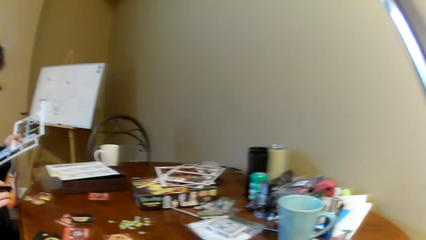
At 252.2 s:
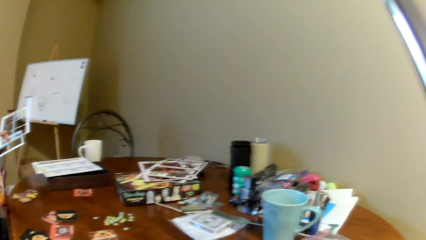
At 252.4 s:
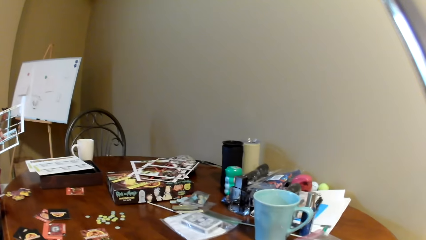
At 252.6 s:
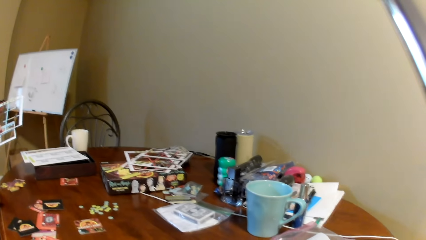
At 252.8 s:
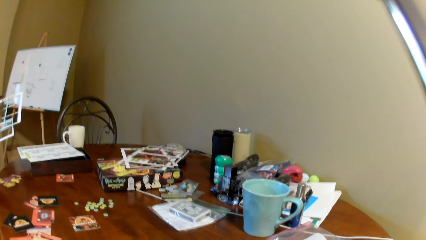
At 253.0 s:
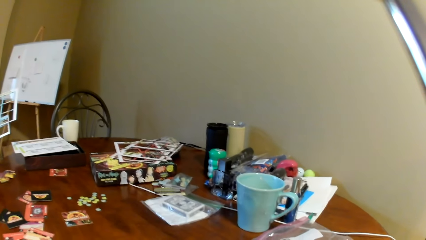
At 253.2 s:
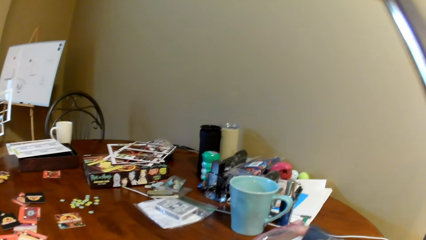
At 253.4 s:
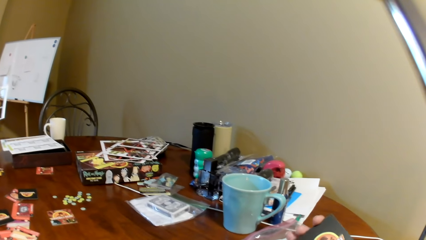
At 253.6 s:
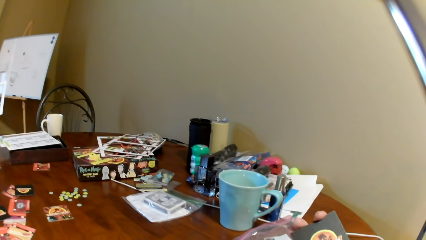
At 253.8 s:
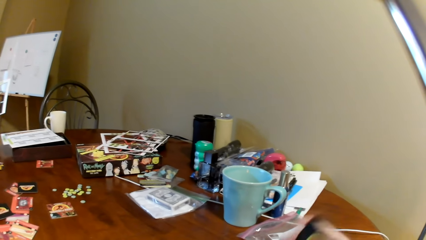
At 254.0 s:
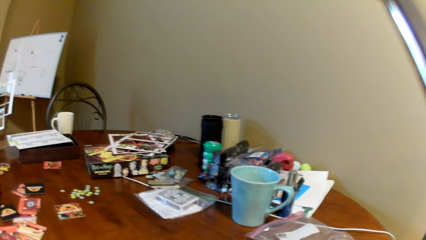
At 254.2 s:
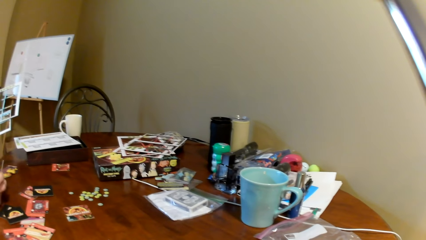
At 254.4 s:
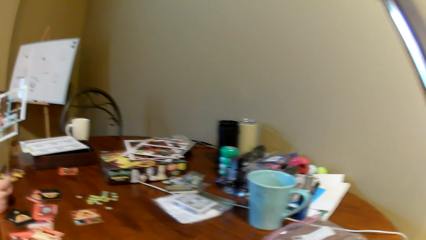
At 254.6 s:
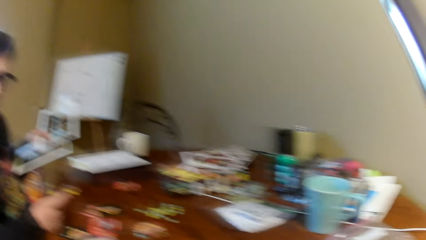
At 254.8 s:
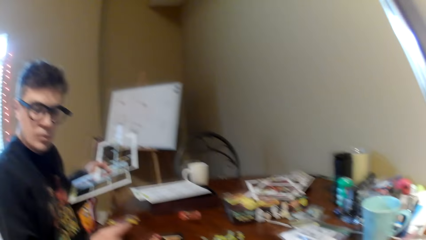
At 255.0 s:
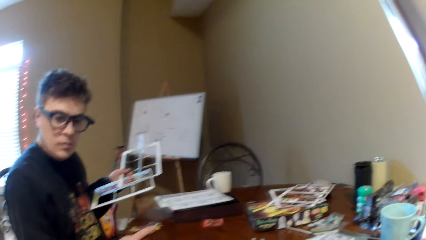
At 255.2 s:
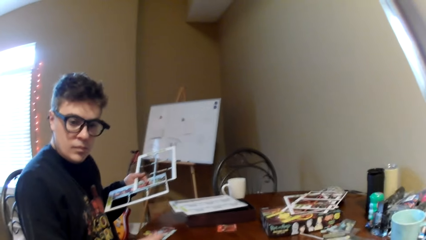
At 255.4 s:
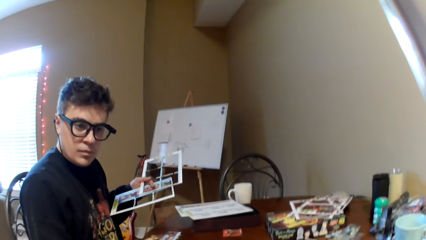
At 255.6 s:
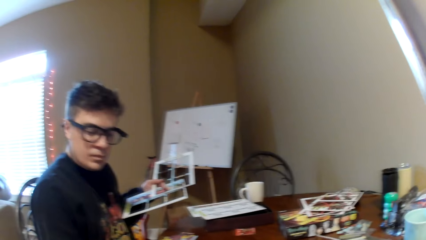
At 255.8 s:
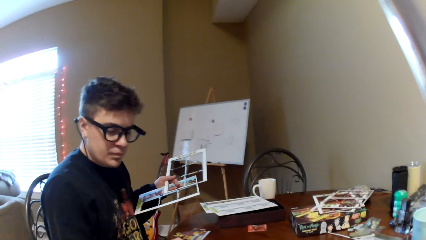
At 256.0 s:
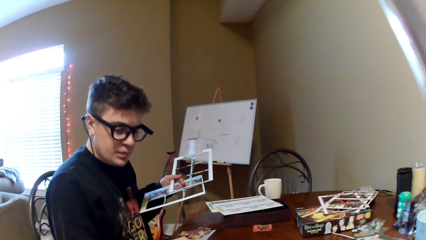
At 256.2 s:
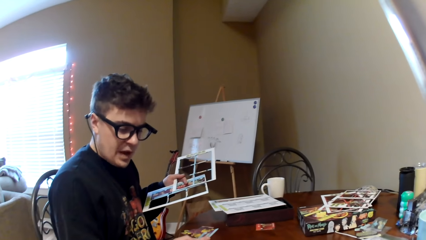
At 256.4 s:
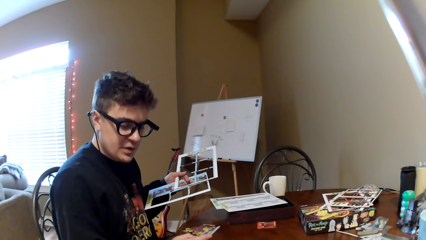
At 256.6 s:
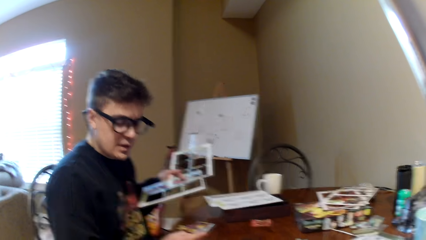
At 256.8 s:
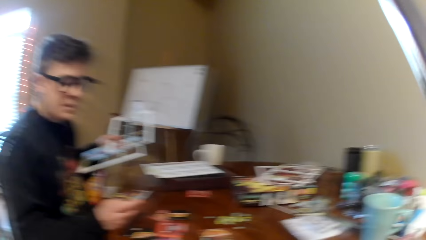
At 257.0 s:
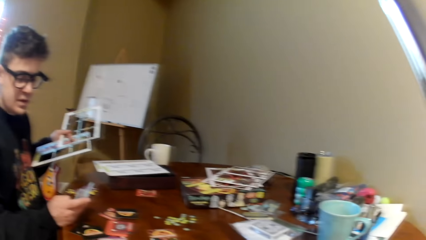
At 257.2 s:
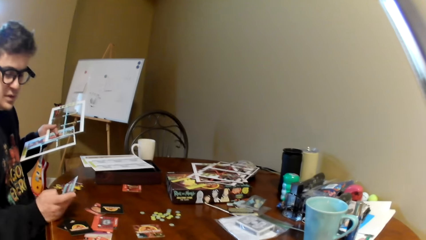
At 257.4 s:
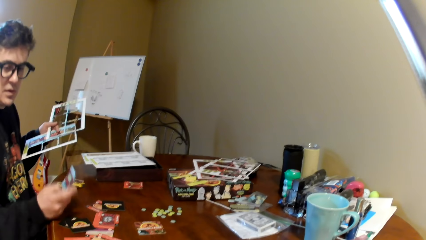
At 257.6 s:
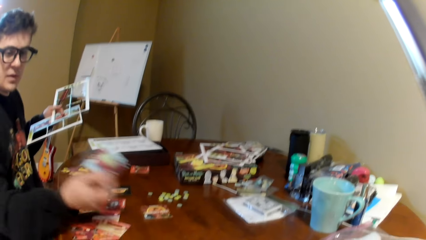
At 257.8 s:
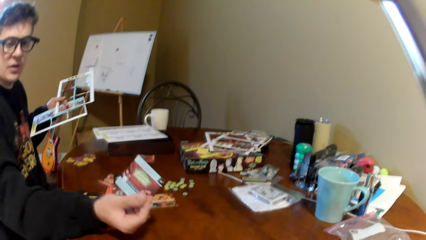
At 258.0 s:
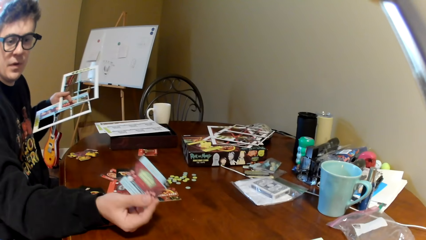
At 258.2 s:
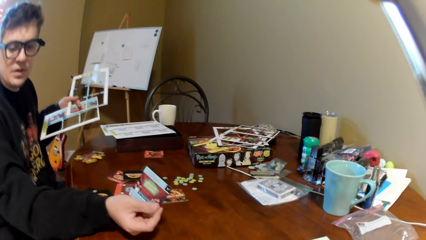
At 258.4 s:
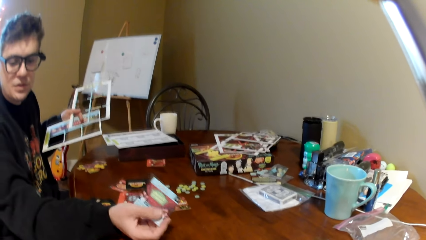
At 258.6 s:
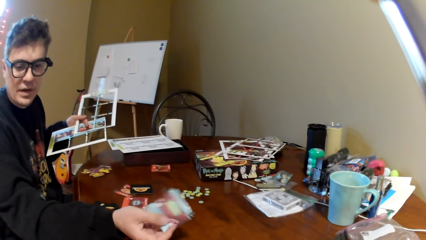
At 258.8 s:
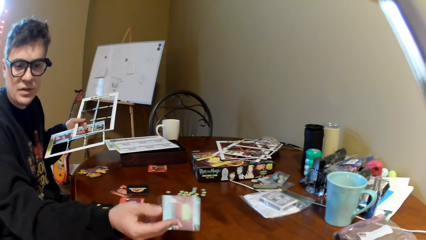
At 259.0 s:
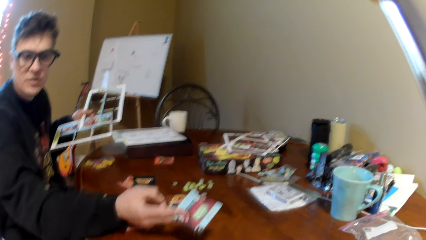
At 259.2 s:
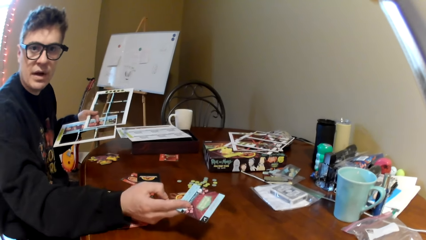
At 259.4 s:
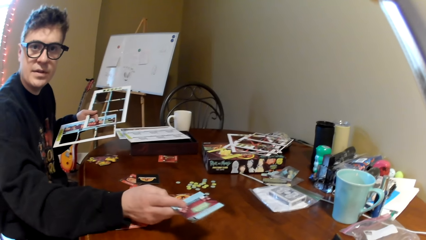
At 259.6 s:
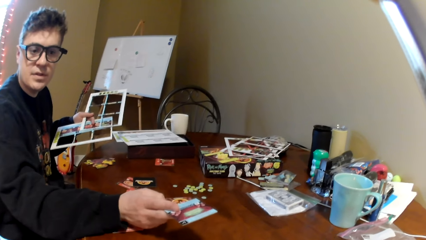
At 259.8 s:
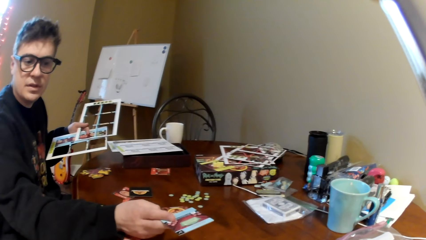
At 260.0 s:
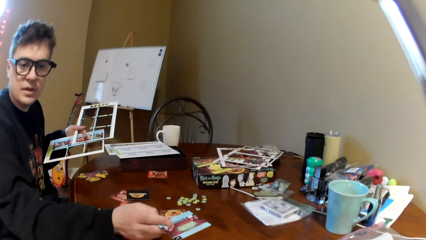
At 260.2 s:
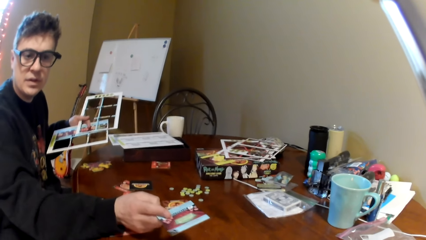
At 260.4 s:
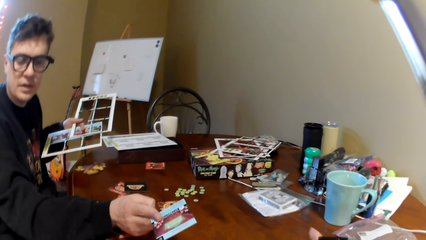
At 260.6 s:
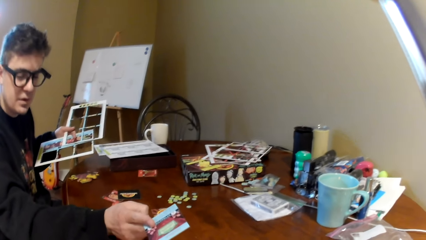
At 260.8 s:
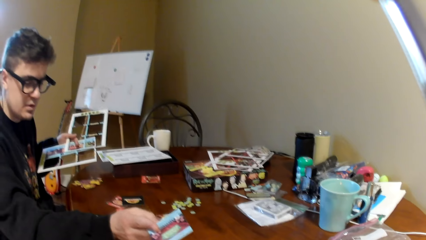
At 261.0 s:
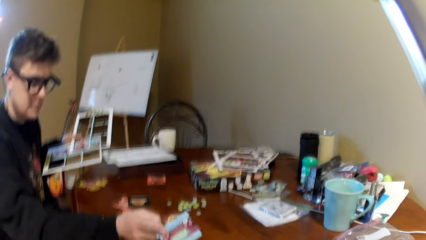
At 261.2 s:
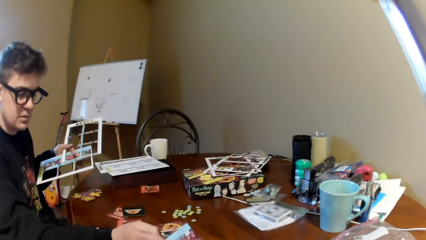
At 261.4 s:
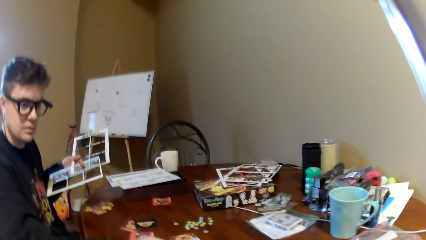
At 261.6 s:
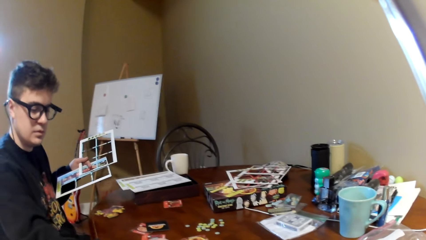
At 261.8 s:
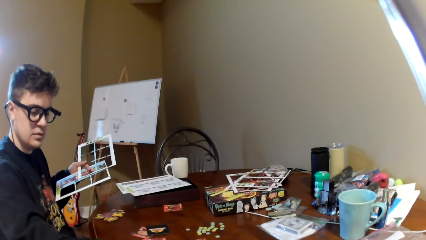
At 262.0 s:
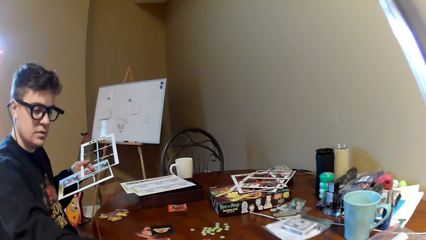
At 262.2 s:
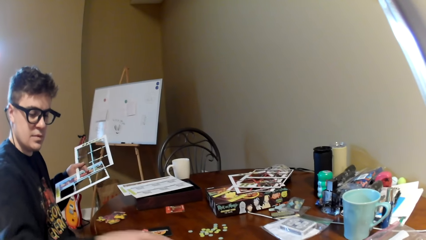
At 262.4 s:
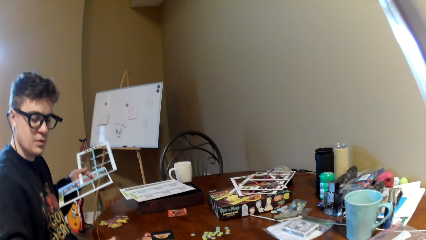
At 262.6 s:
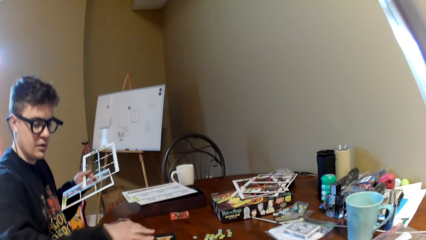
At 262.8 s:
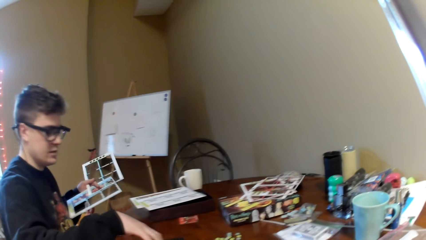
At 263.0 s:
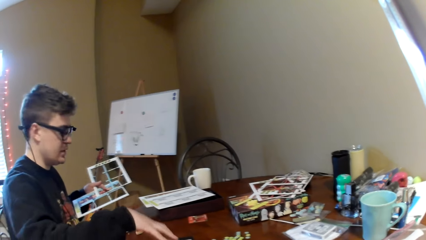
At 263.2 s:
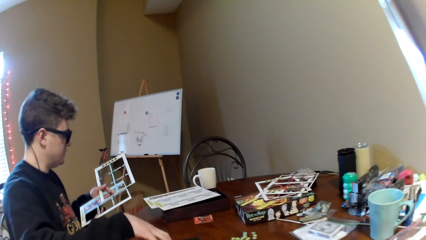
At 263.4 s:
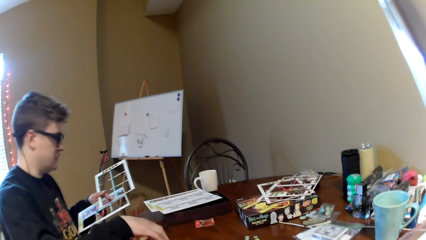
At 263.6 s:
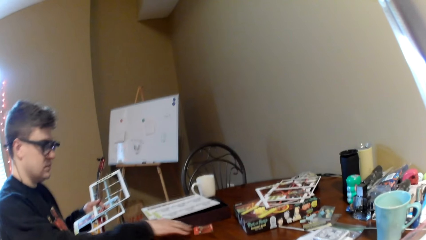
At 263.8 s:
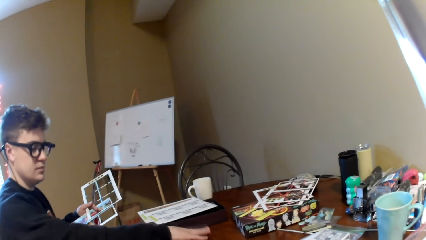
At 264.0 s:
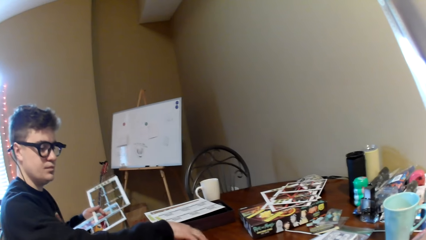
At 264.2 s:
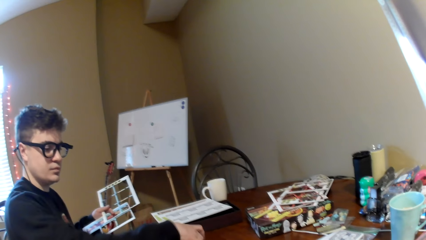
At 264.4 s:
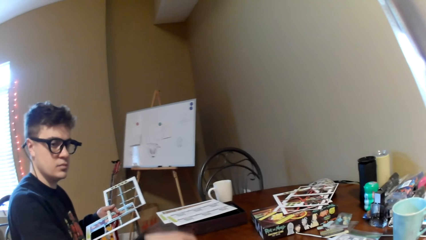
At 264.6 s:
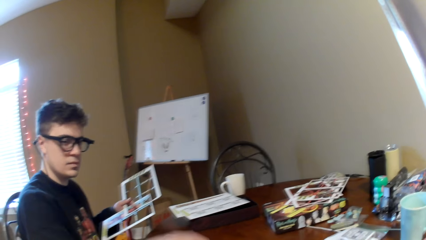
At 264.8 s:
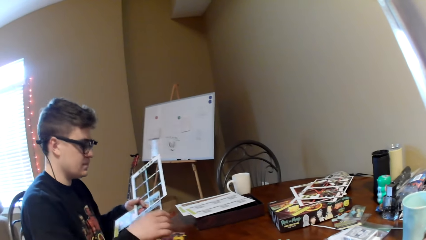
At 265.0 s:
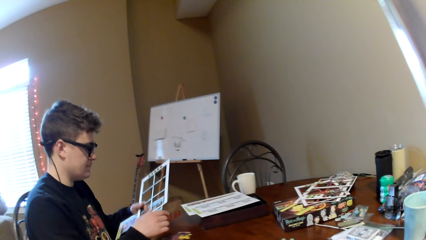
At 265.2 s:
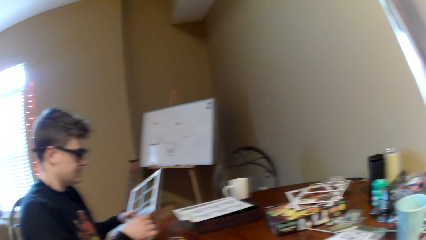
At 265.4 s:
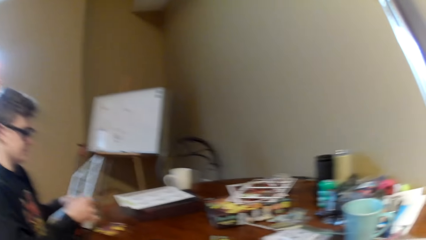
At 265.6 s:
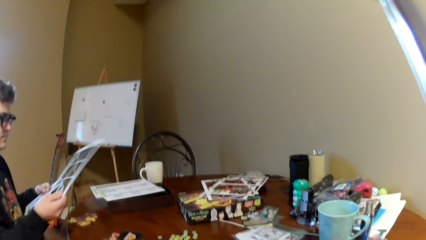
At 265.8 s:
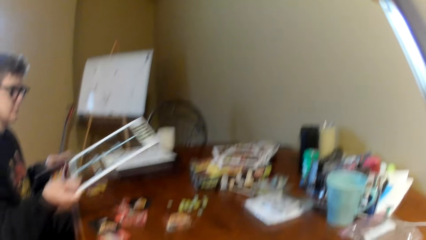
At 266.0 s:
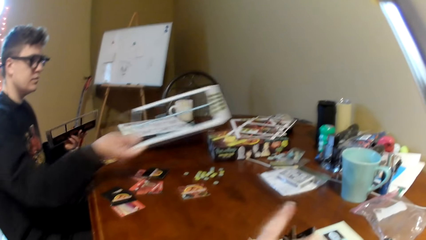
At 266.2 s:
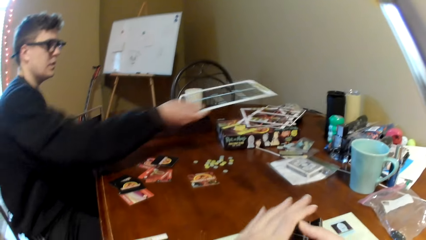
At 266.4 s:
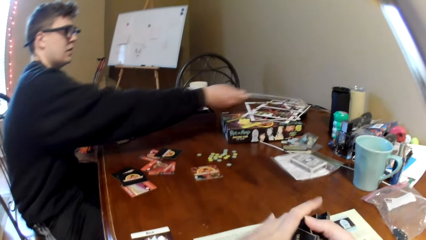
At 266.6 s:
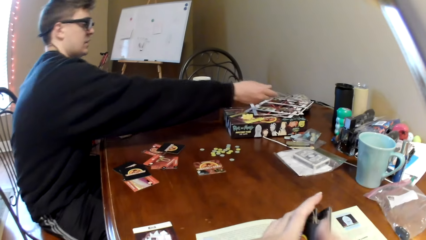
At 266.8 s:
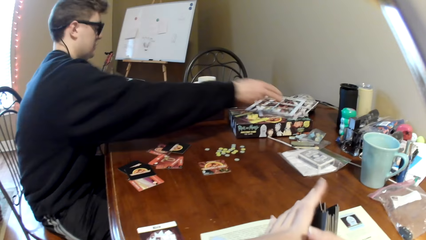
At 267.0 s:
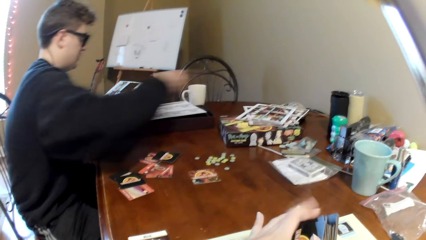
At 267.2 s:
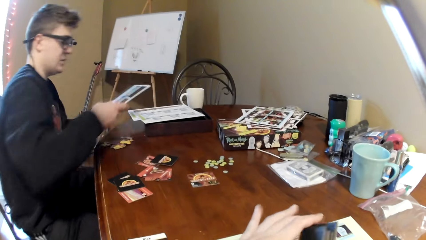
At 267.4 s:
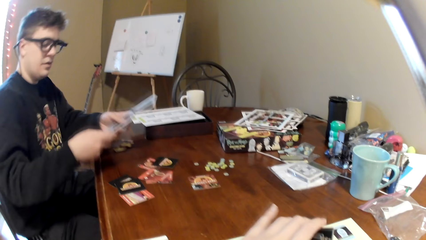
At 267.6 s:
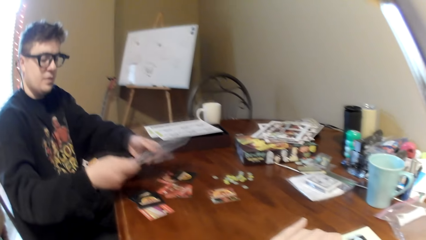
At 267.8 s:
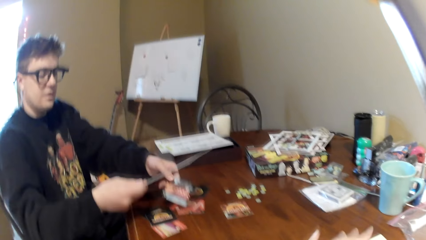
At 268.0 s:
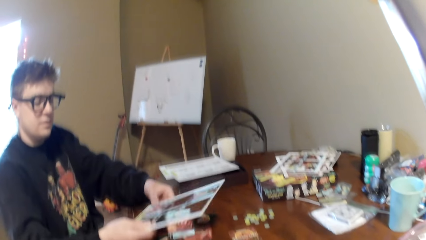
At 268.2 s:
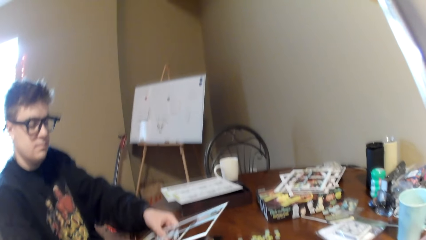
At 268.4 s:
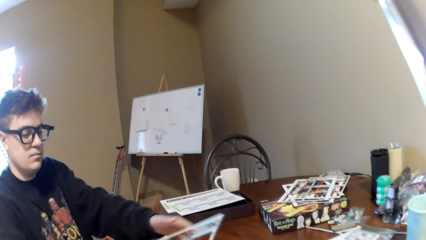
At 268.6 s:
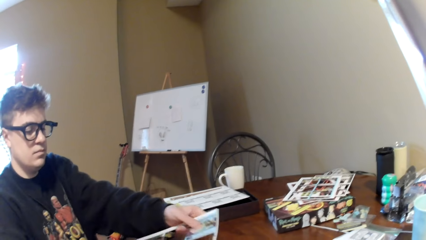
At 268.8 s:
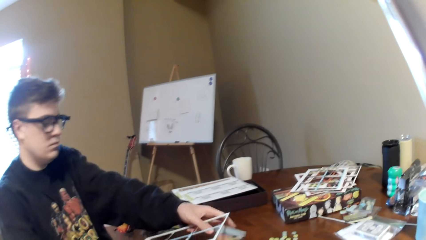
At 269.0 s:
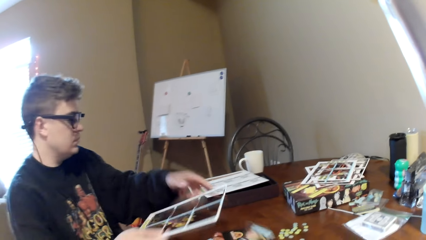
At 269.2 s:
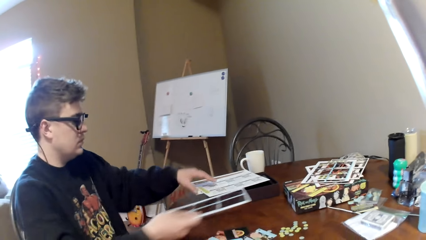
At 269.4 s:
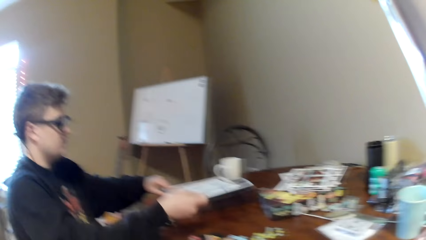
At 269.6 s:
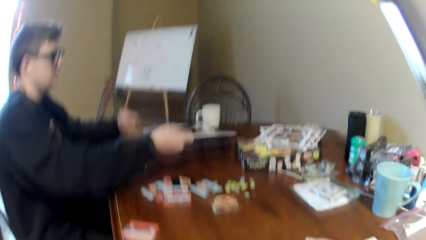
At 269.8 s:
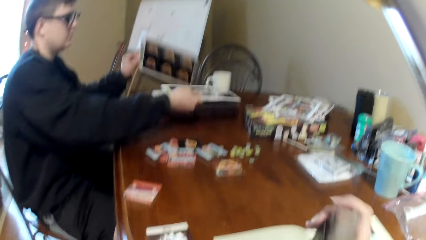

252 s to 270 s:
The camera wearer looks around. They look at the cards. A man converses with the camera wearer, holds the card, shows a playing card to the camera wearer and converses with the camera wearer. The man puts down the card, moves his hand on the table and looks at the board. The camera wearer shuffles the playing card. The man puts down the card holders. The camera wearer holds the cards. The man converses with the camera wearer and removes the cards from the board.
